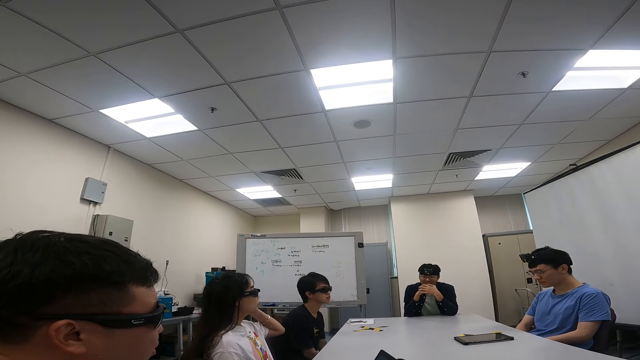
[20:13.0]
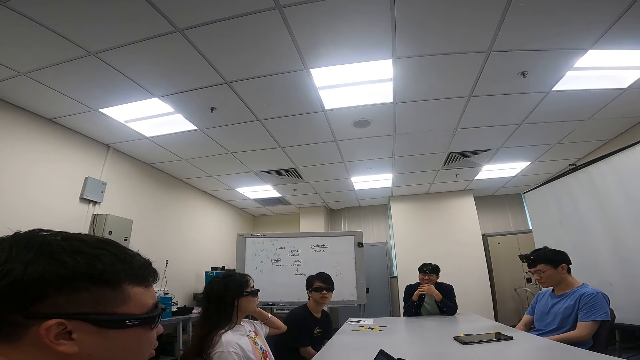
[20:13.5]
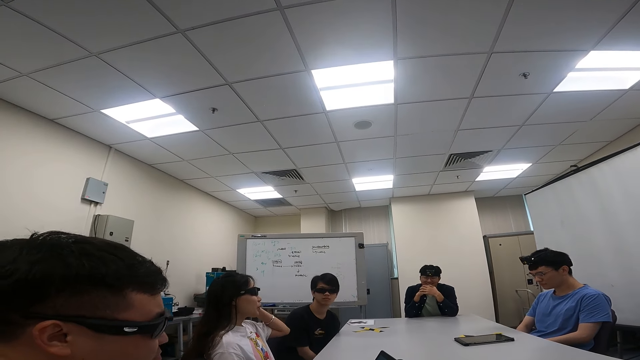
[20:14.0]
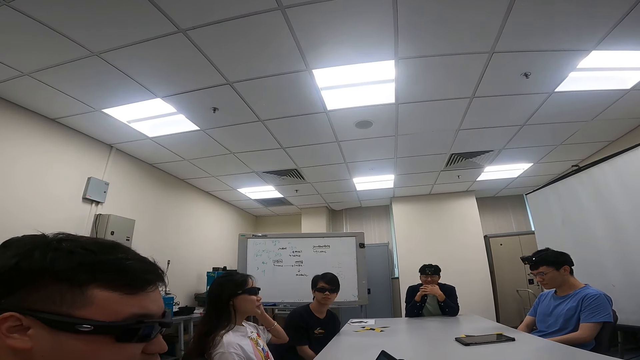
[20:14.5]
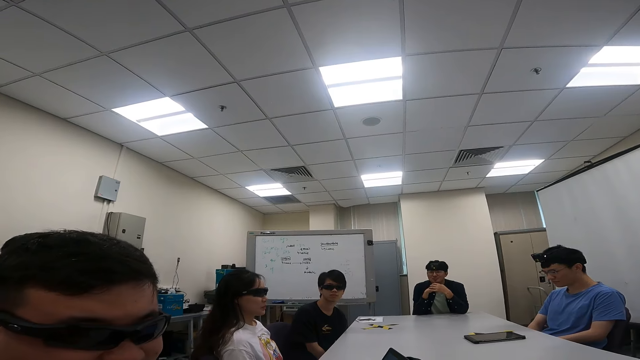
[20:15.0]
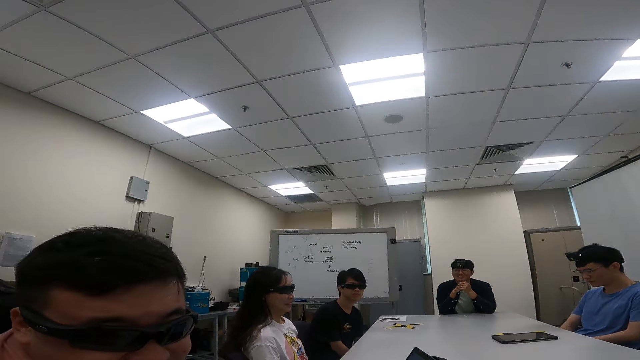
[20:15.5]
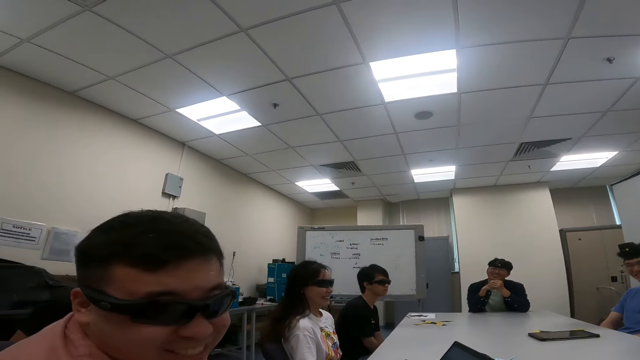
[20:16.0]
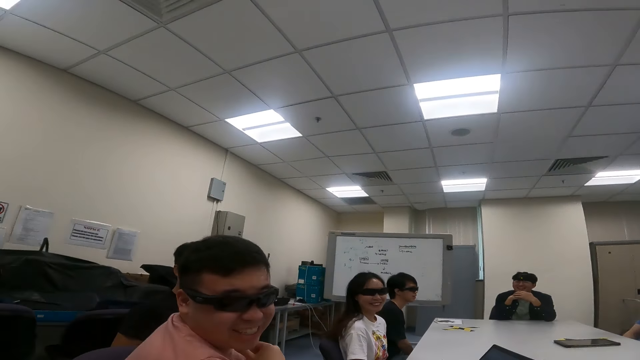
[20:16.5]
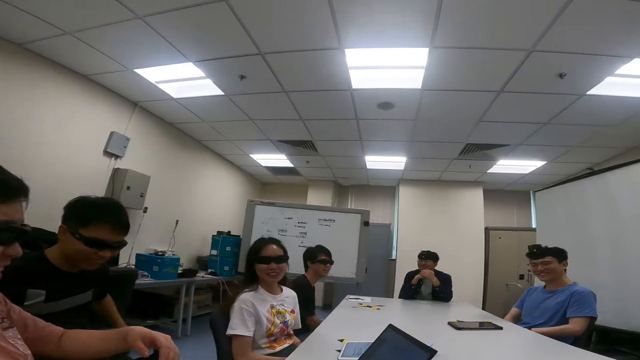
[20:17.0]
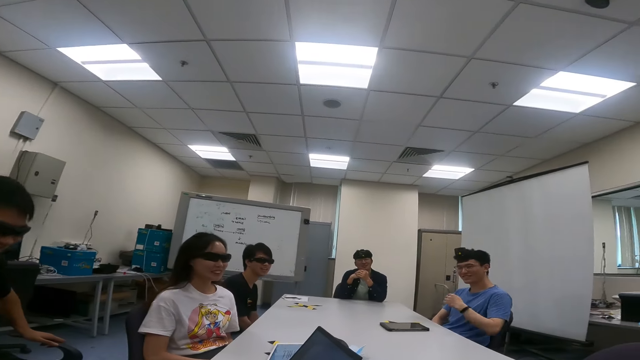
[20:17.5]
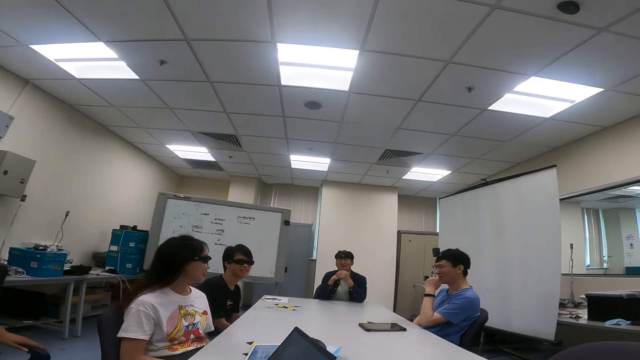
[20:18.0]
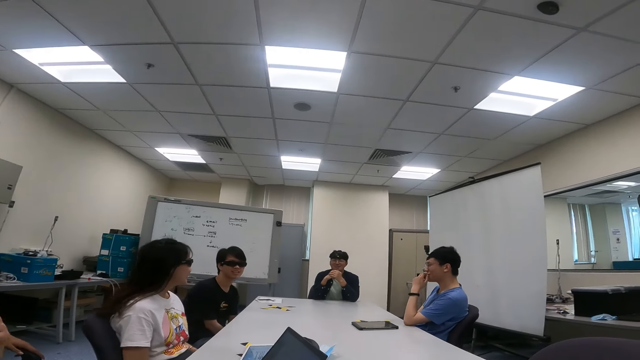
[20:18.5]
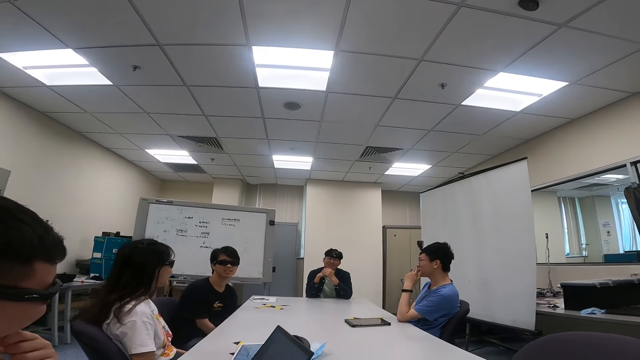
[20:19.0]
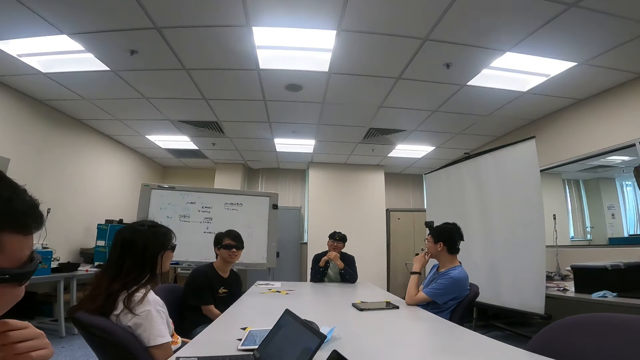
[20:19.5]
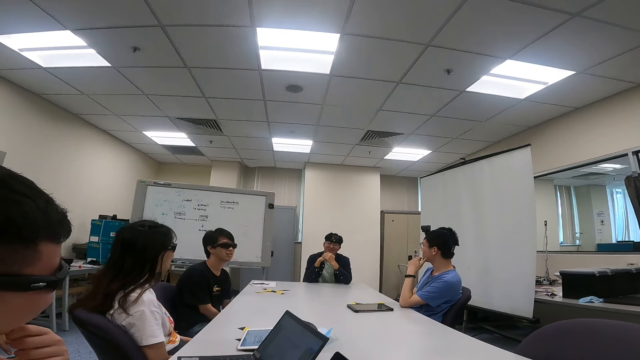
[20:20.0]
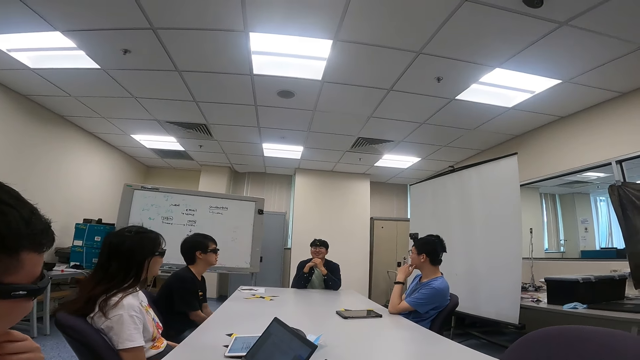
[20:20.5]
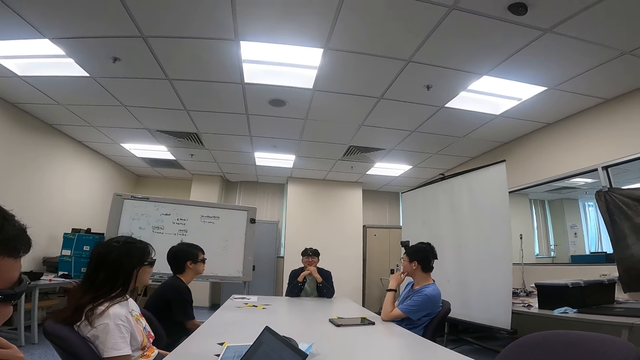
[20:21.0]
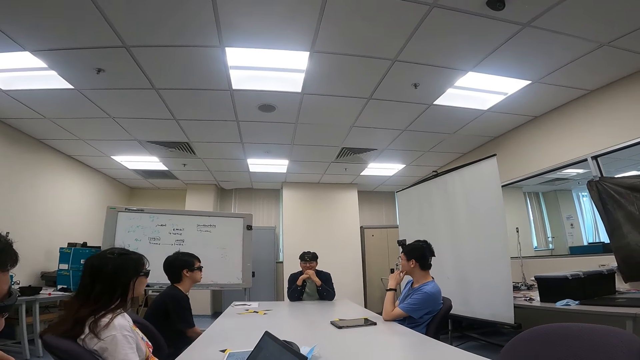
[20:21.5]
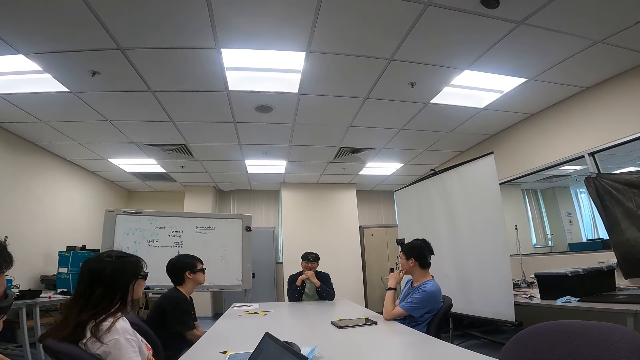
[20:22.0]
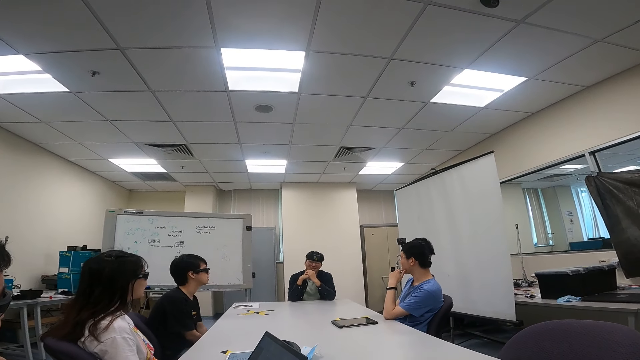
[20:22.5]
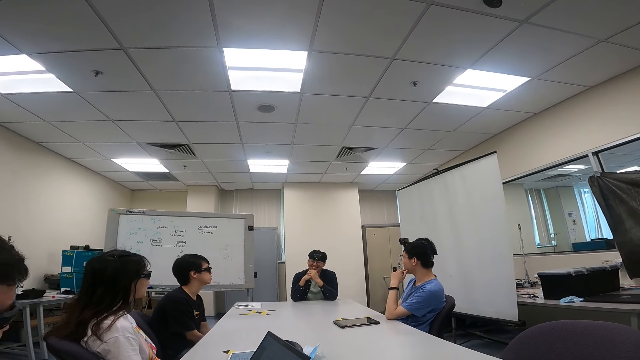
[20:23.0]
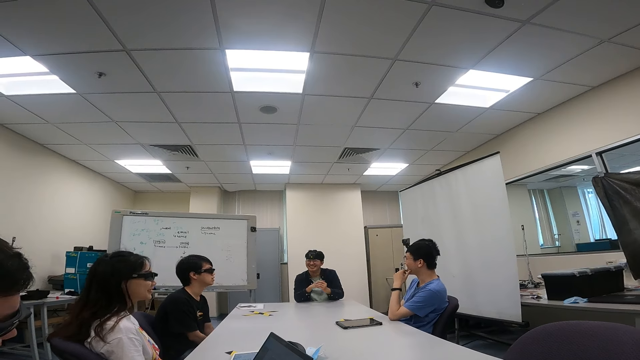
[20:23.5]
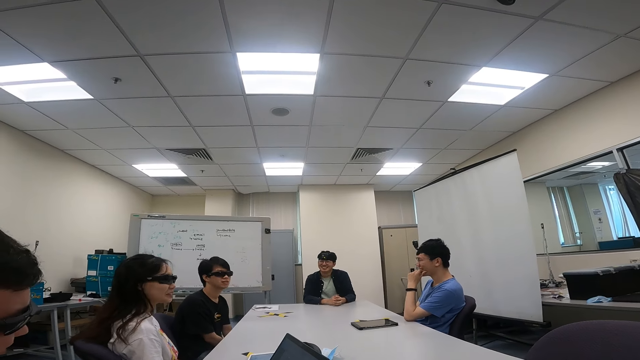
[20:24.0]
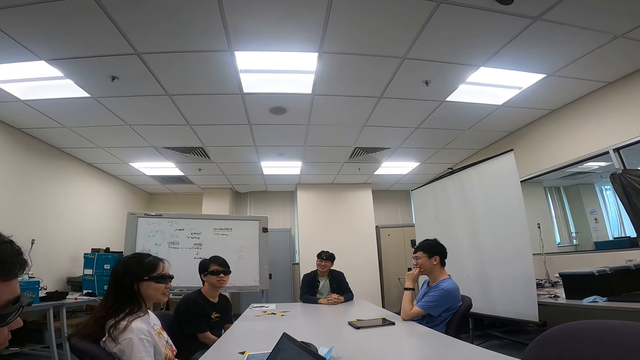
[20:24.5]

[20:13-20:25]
A man looks at the camera wearer. A person laughs at the camera wearer. Another person talks to the camera wearer.

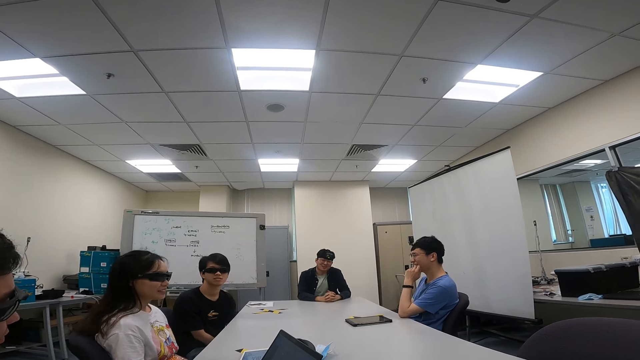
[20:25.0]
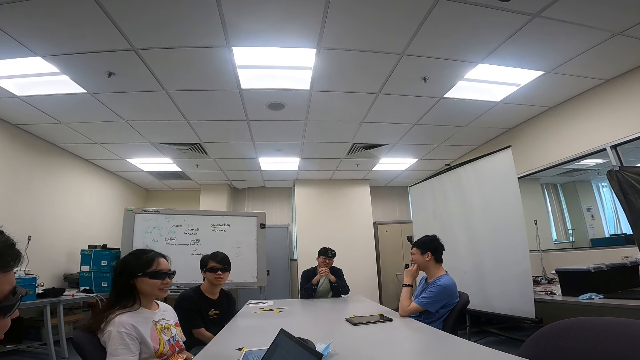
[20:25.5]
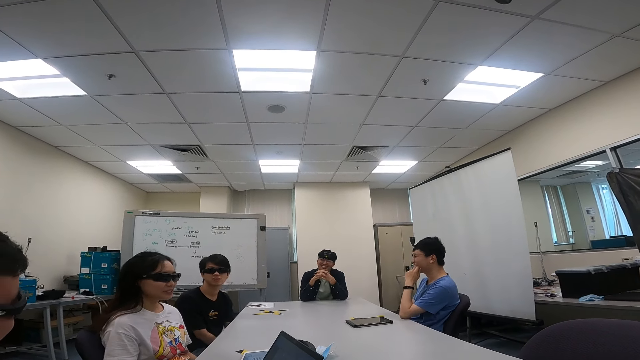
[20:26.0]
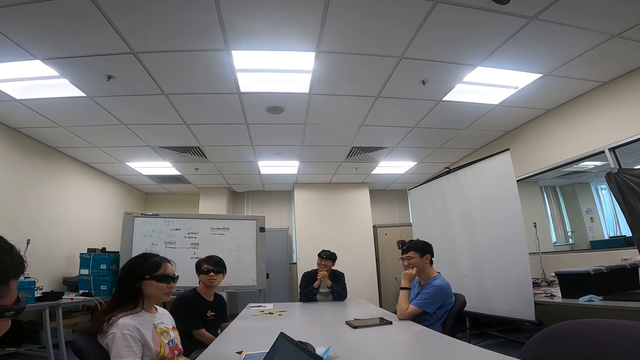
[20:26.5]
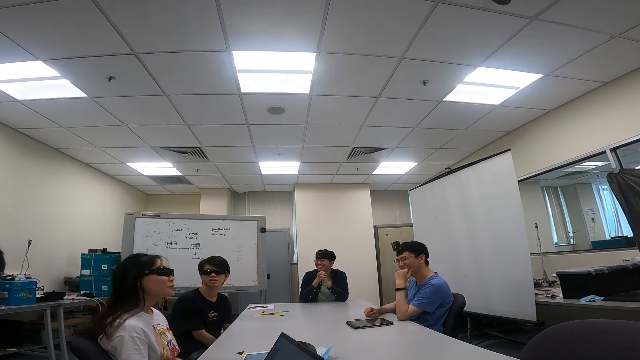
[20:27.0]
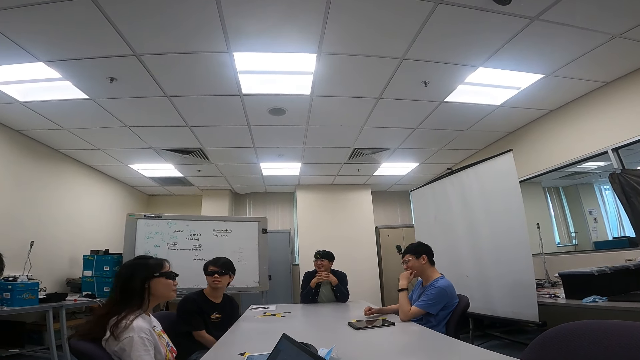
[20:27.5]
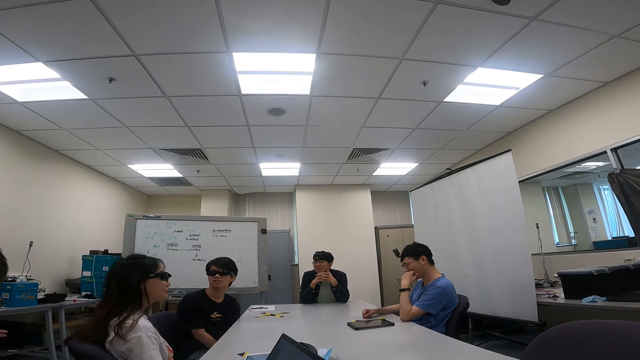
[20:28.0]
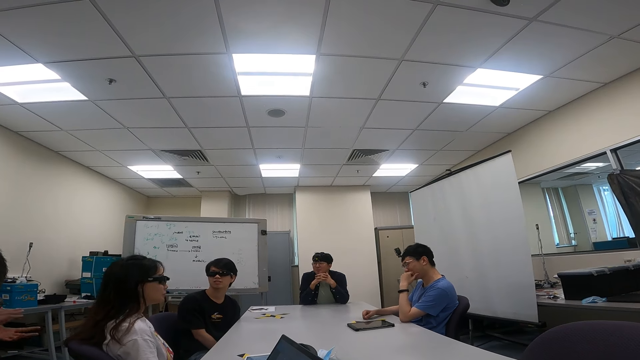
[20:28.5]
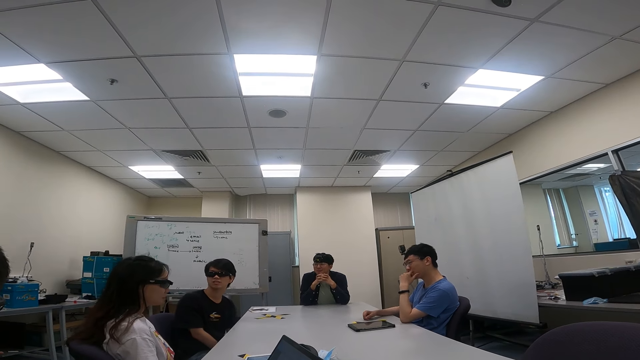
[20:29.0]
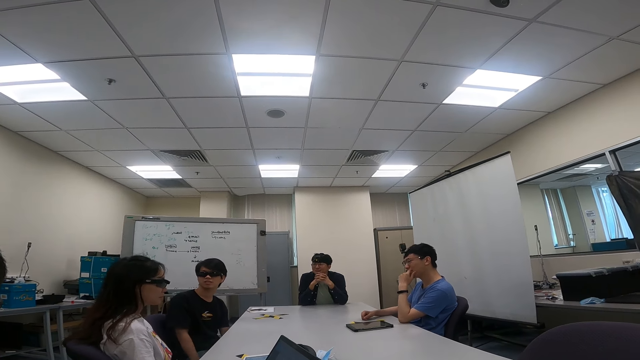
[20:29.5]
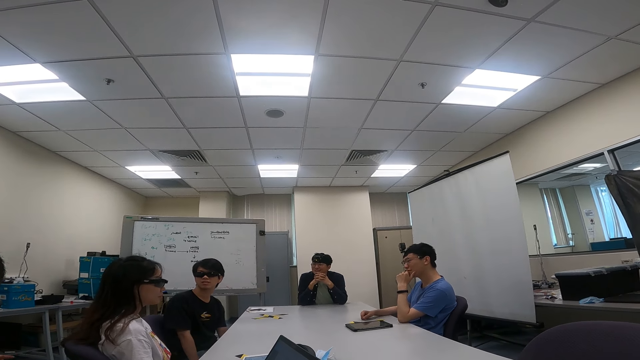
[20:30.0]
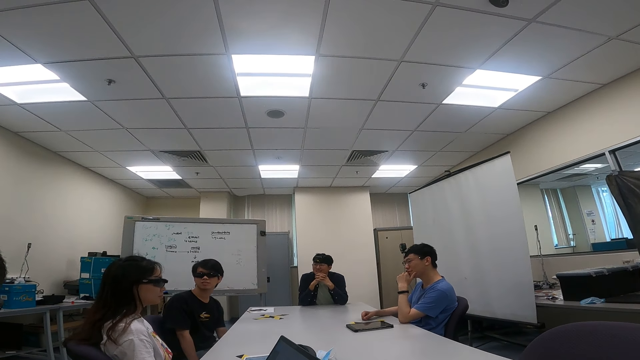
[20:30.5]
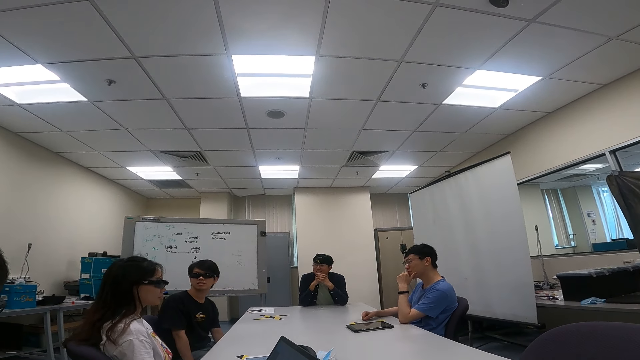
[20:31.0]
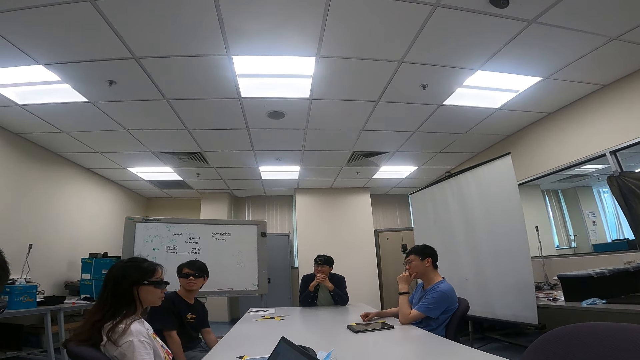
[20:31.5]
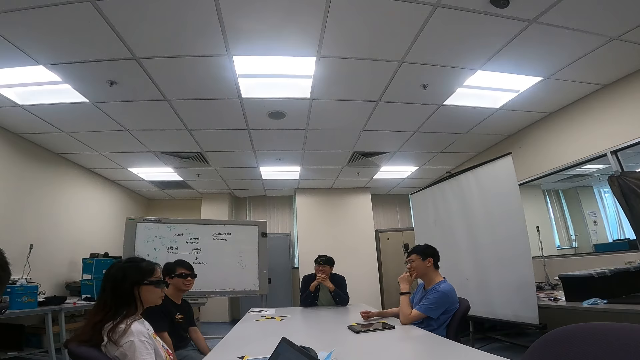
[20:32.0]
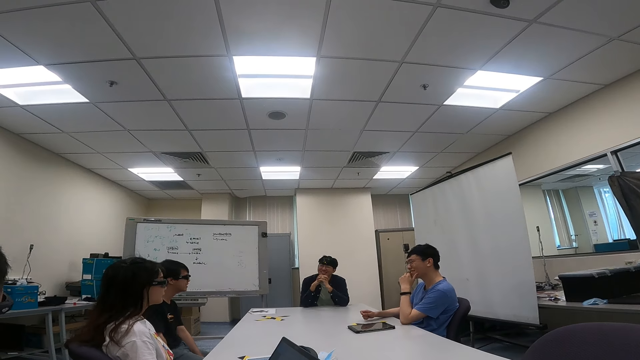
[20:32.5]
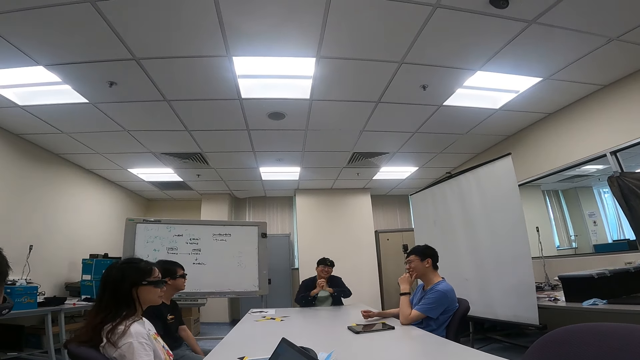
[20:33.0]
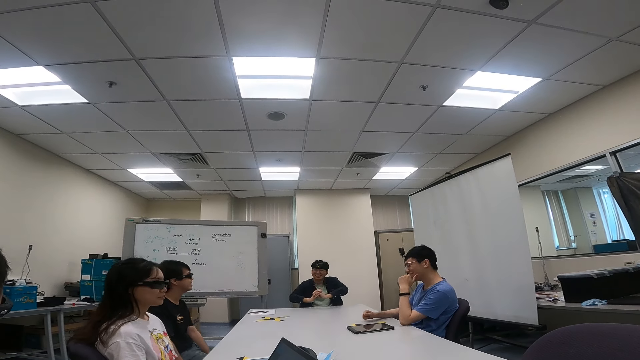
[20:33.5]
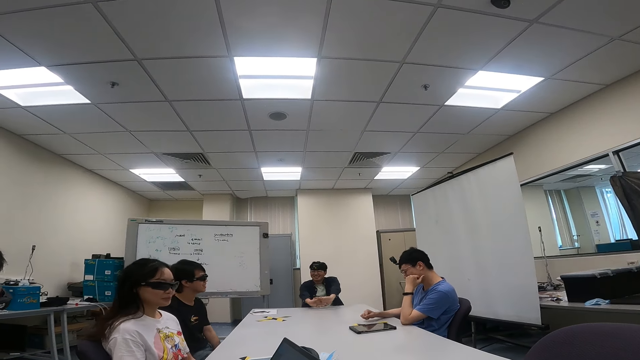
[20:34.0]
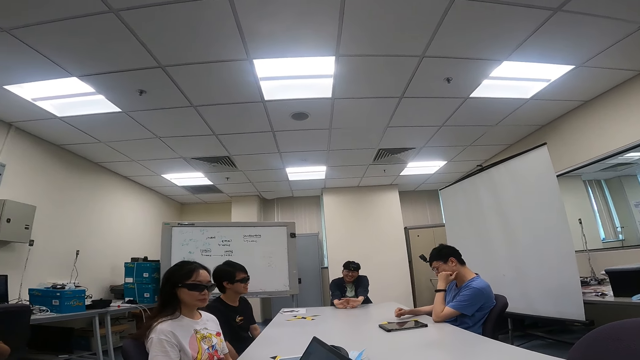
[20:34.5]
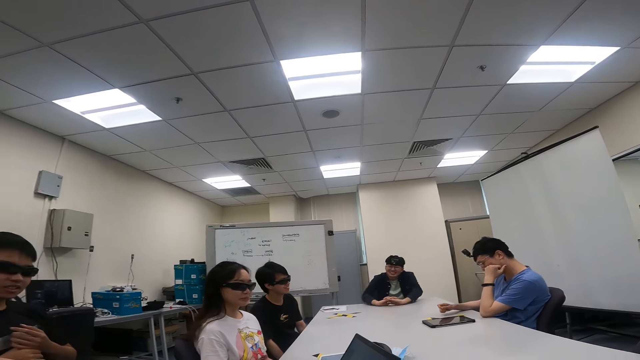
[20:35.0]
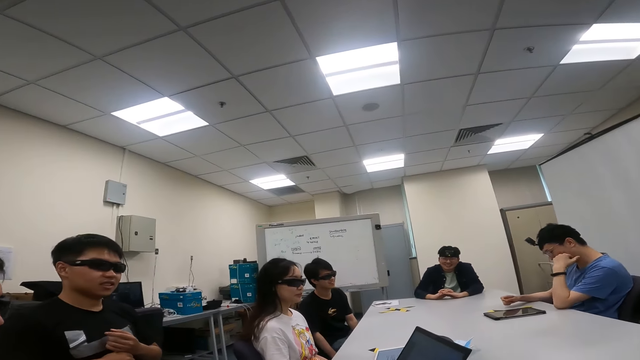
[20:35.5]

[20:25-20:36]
A man holds his chin.
